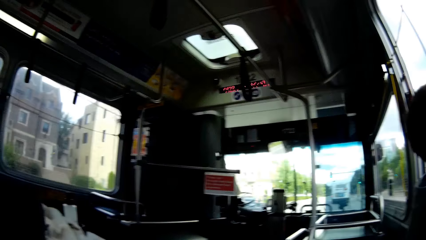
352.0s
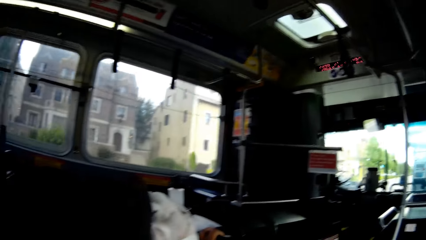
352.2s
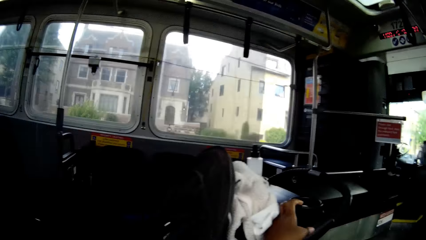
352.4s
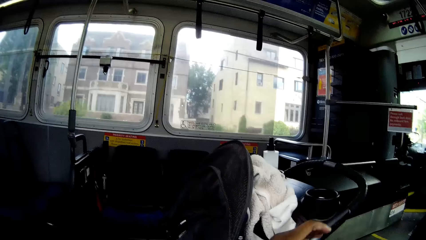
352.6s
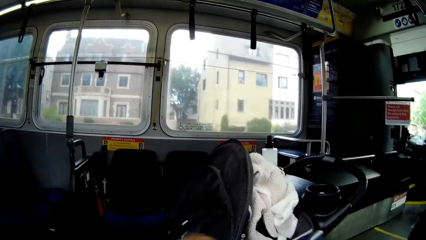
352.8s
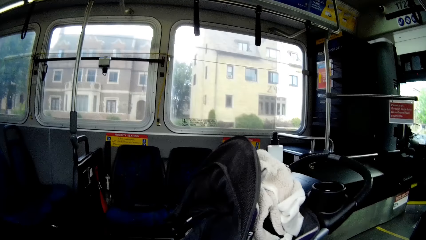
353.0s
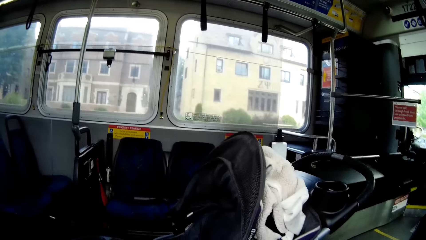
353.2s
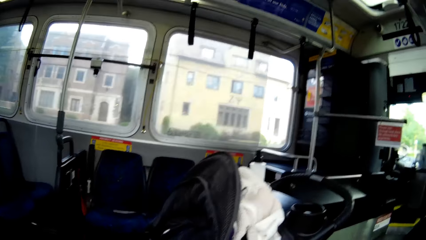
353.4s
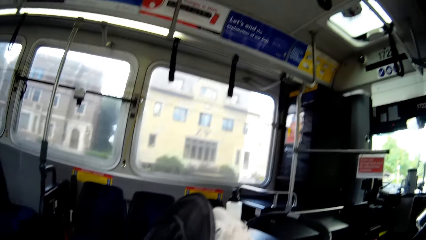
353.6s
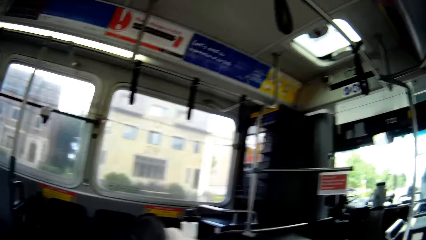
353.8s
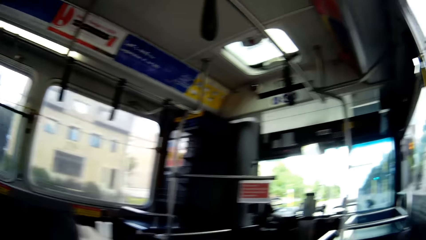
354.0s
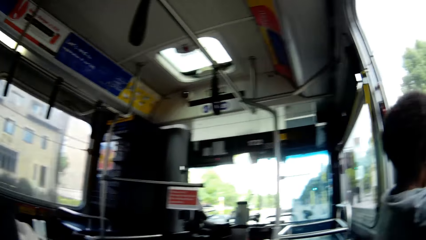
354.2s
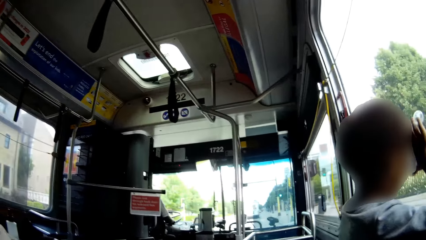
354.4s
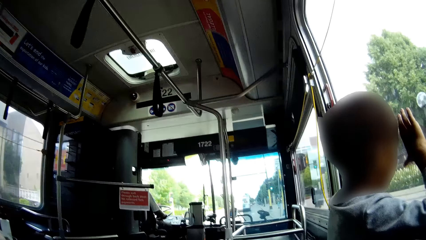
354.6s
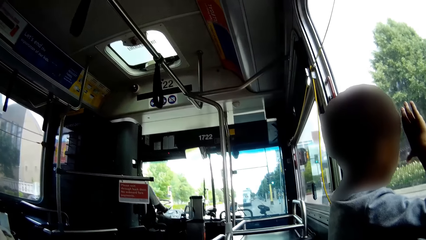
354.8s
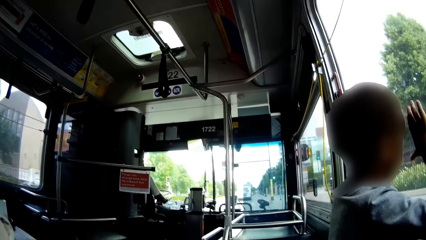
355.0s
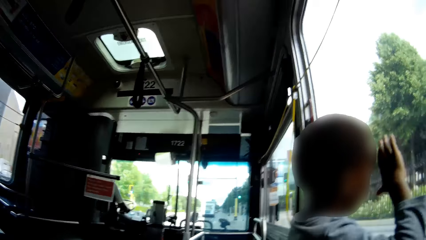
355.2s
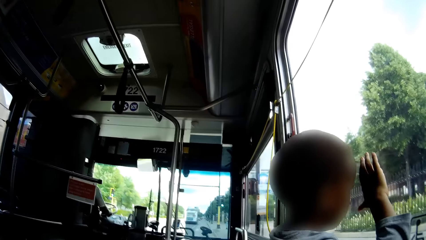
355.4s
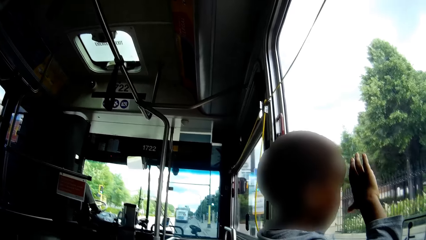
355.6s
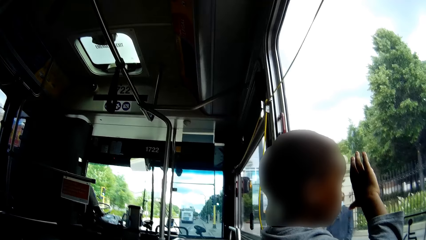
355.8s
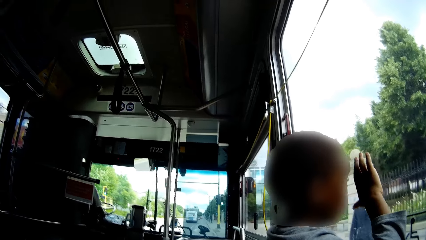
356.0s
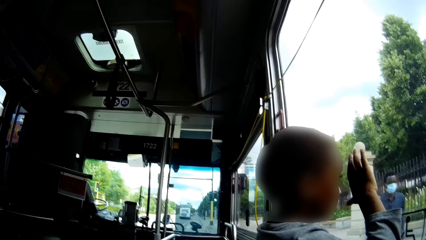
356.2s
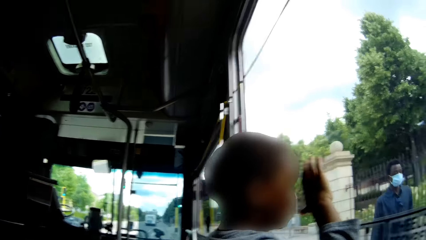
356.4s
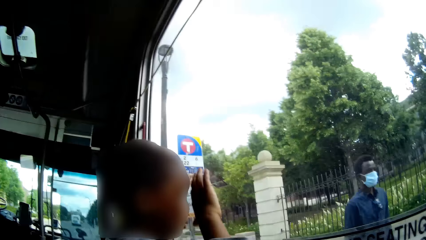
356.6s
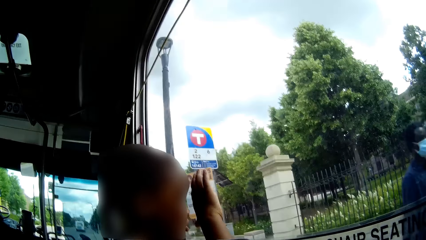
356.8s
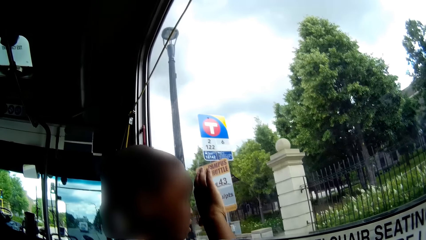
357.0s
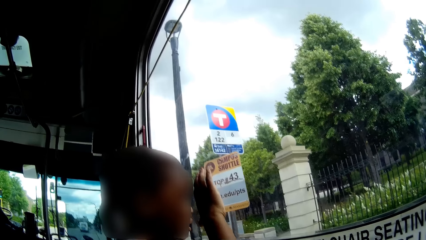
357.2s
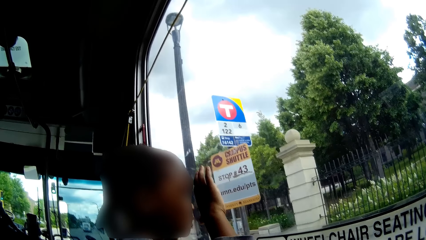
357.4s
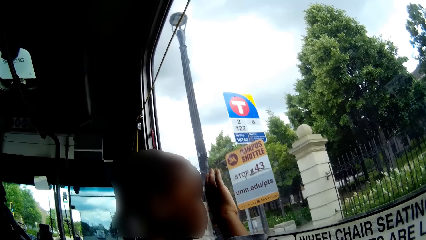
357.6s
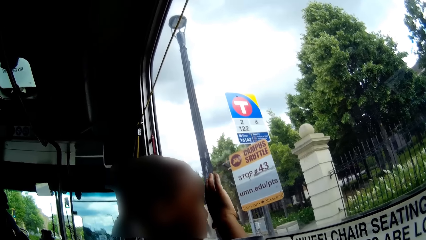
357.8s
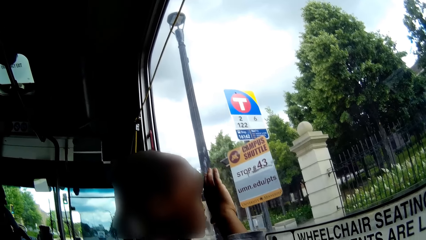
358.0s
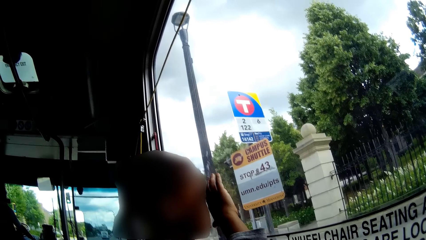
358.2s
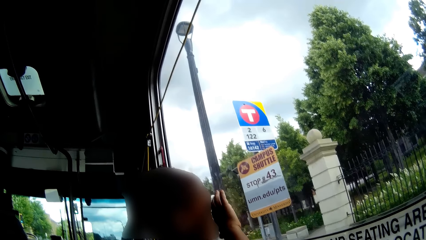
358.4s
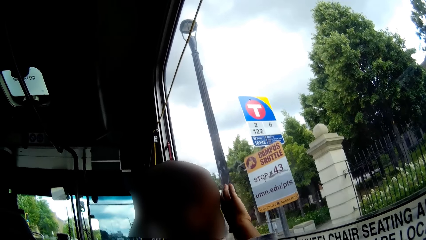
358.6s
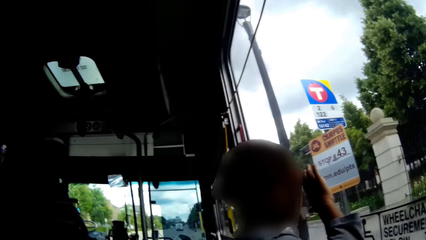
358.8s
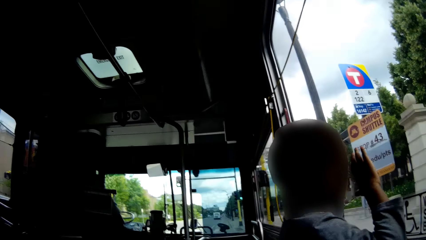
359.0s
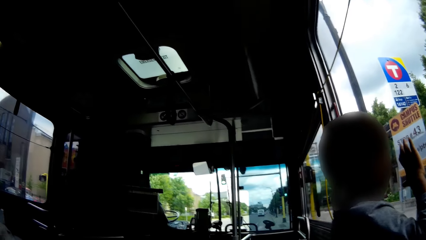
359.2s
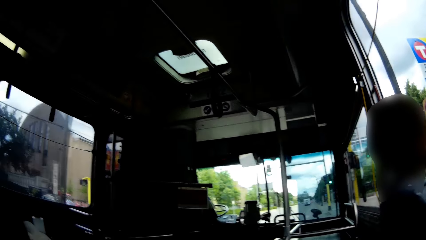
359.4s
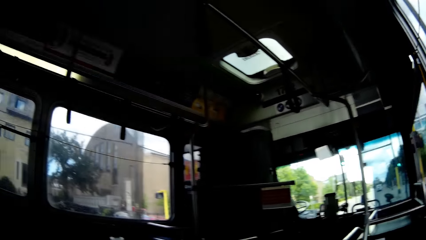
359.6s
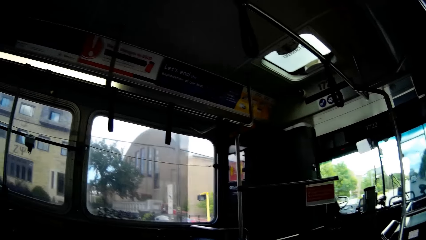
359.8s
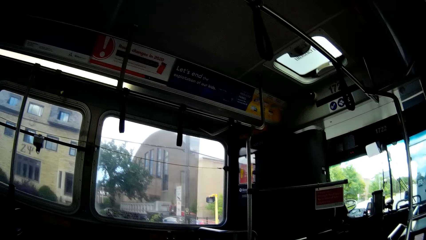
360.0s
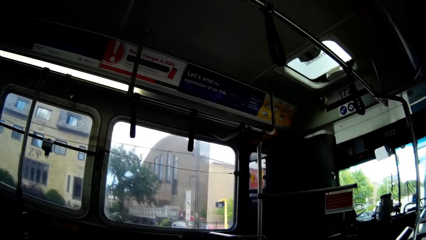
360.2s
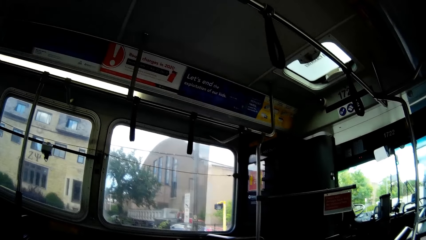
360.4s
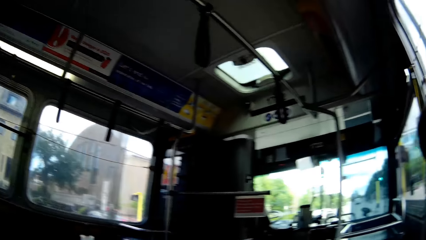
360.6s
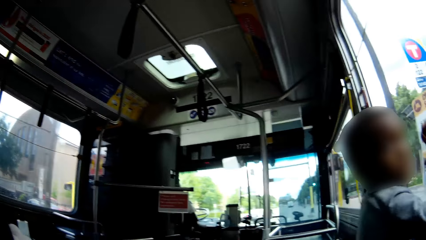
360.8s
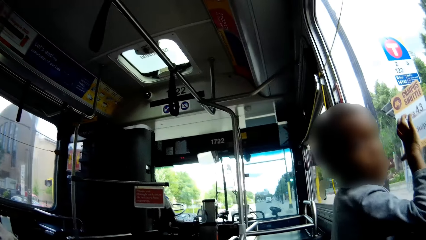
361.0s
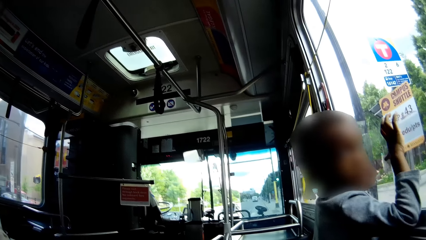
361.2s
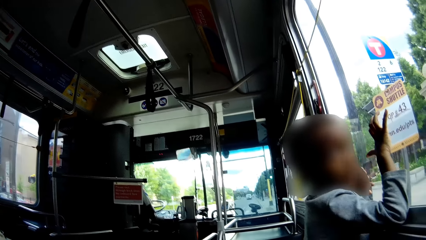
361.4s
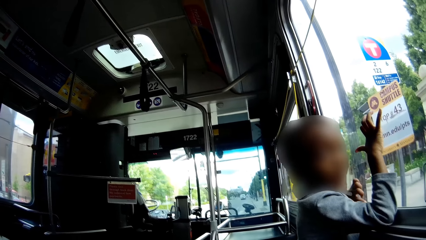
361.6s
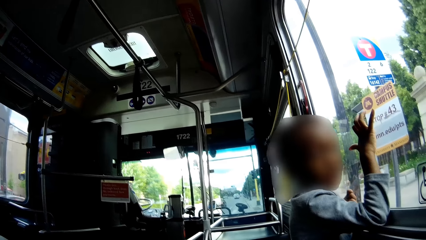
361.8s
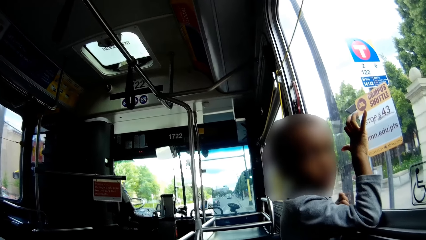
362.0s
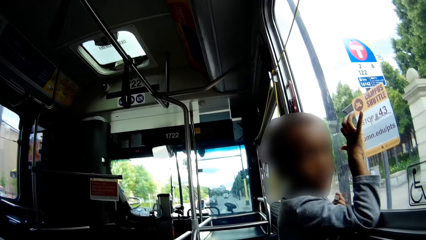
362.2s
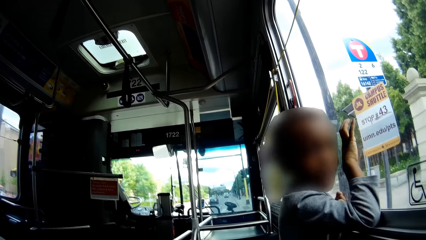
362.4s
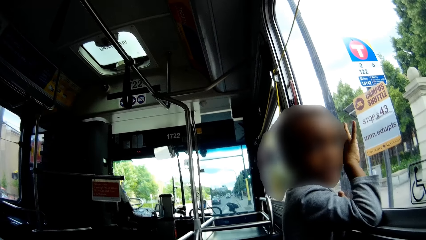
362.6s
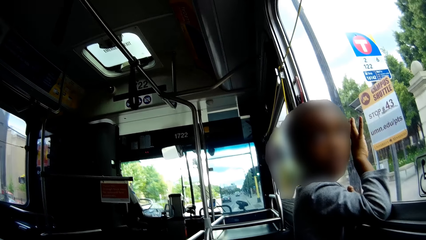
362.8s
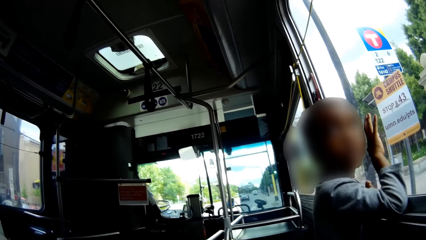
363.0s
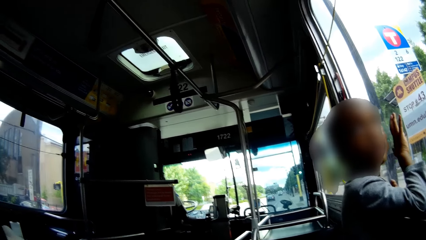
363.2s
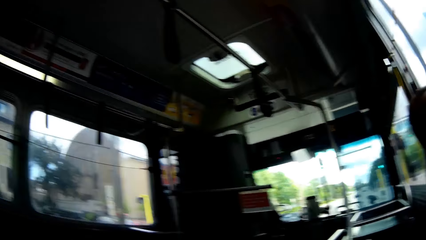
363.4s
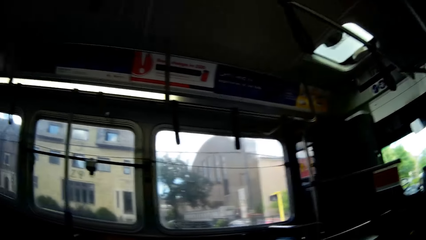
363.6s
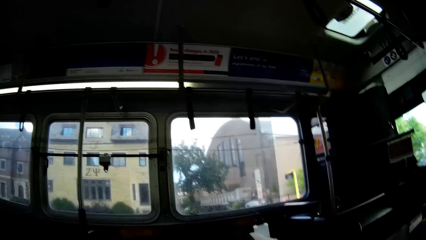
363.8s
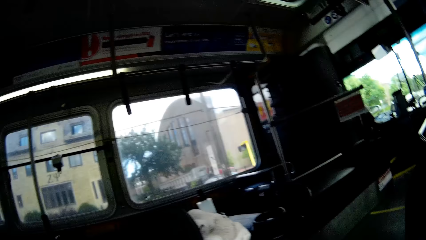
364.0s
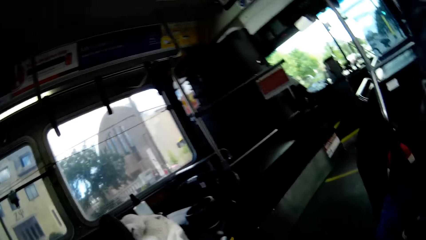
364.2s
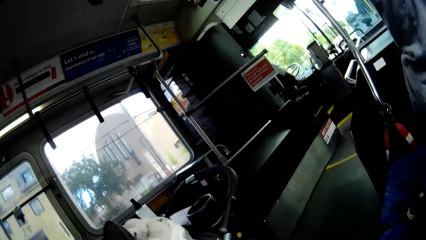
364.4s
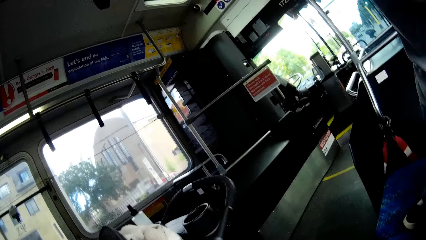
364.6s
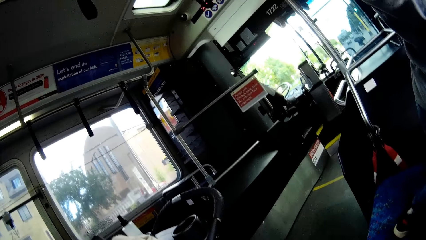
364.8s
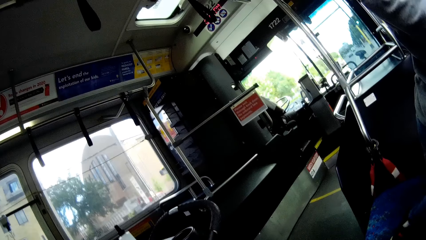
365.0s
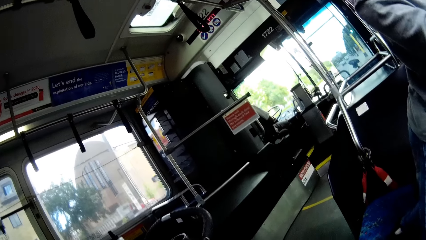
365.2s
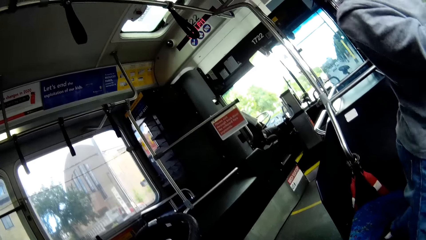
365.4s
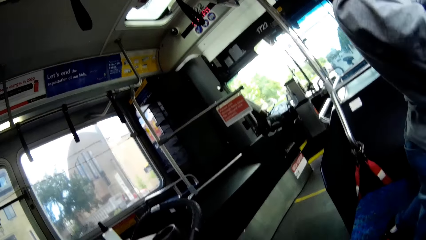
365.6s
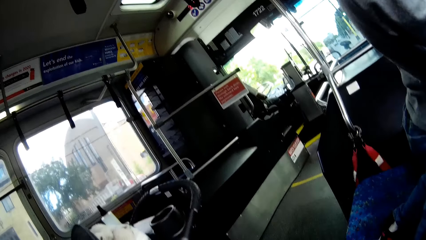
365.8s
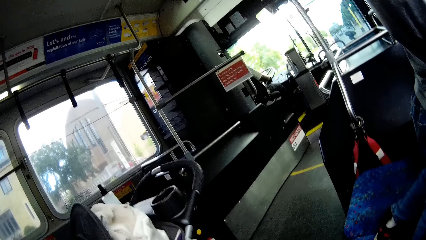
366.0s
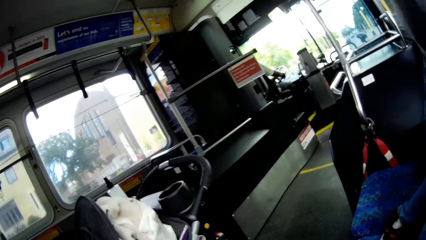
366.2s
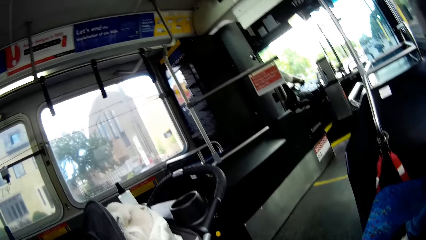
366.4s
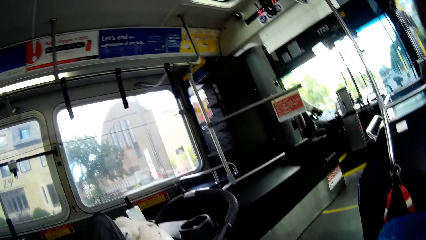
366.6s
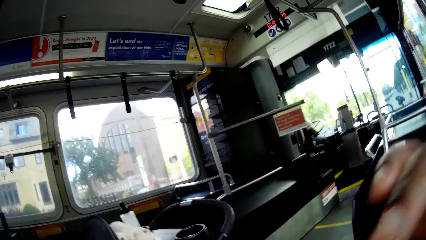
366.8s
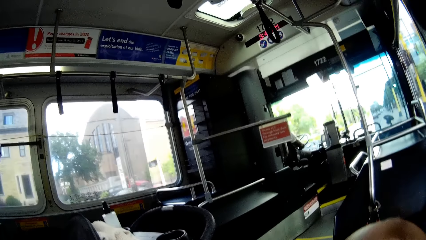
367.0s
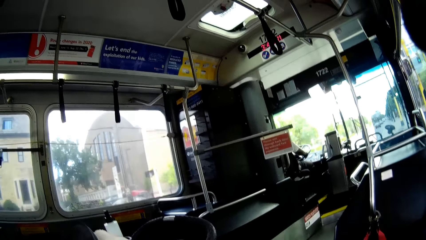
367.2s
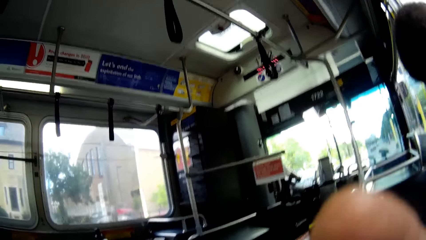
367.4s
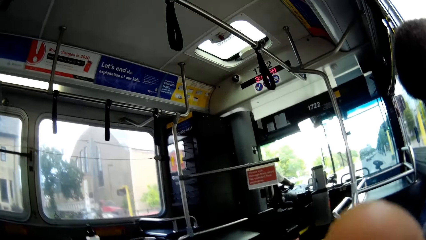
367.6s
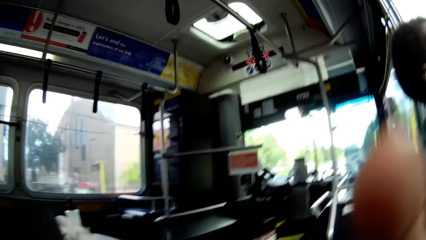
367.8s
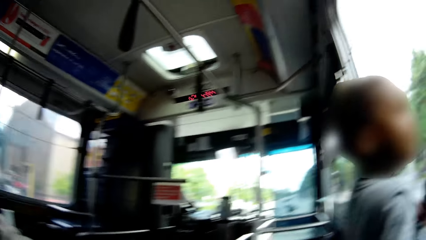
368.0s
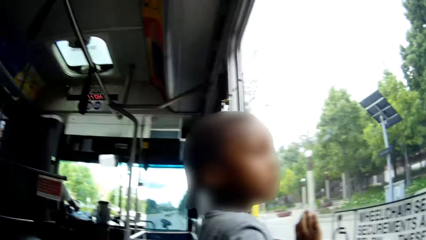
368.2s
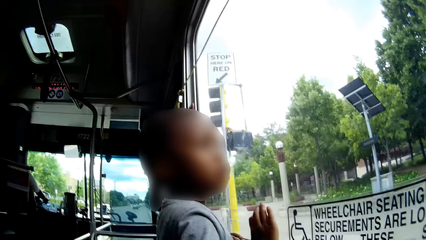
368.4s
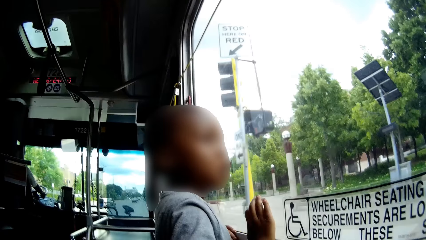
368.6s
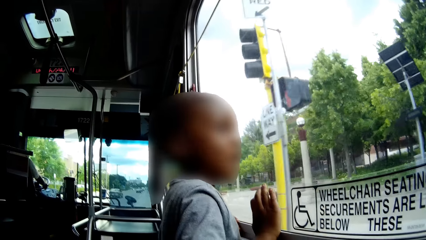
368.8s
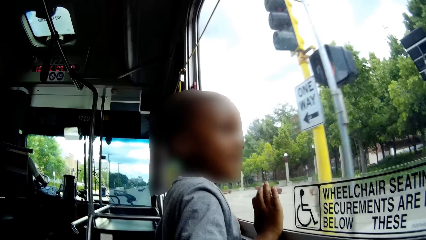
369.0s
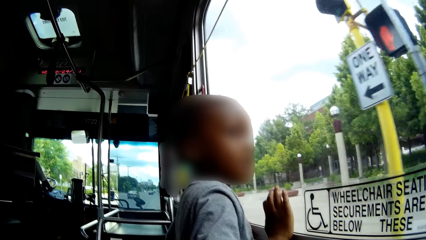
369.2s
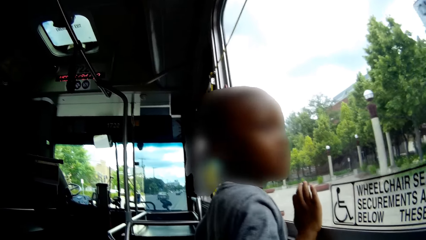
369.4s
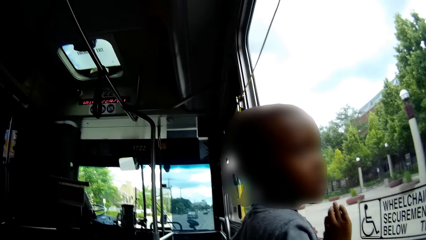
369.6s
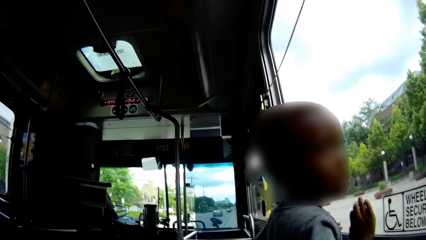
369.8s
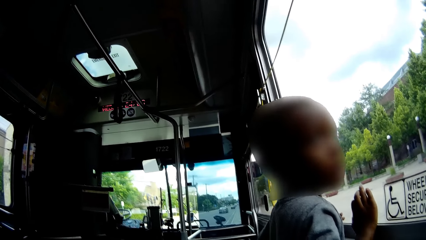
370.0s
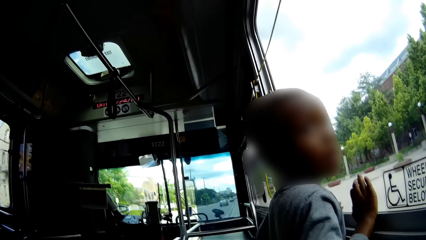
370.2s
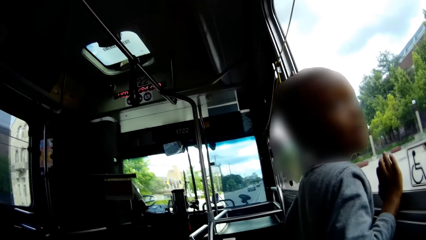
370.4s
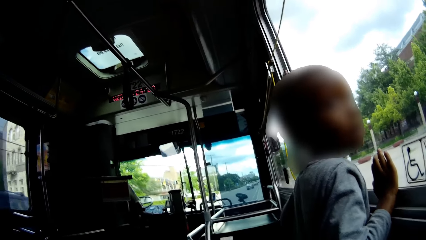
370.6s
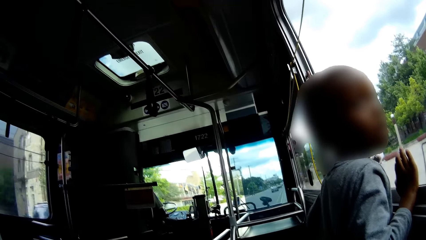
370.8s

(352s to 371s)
The camera wearer touches a cup in a baby stroller with her left hand. The boy places his head on the window in the bus. The bus drives past a man on the road. The boy moves his left hand on the window in the bus. The camera wearer touches her face with her right hand. The boy places his right hand on the window in the bus.
